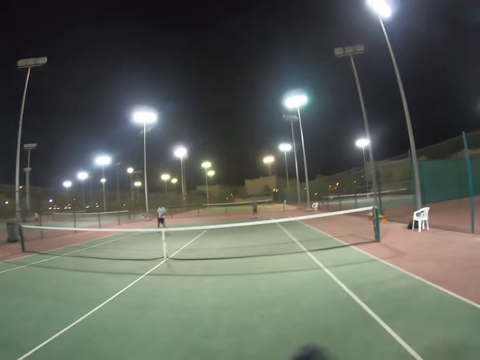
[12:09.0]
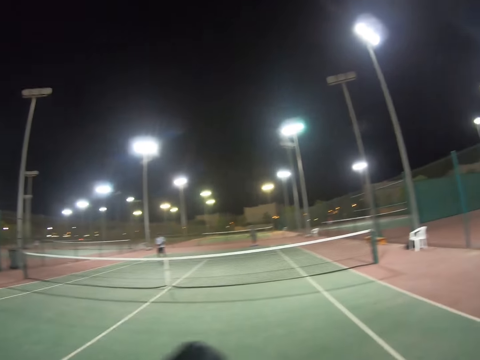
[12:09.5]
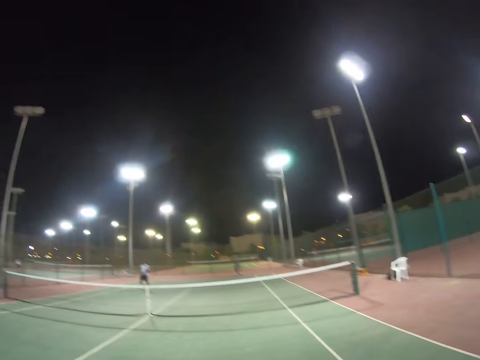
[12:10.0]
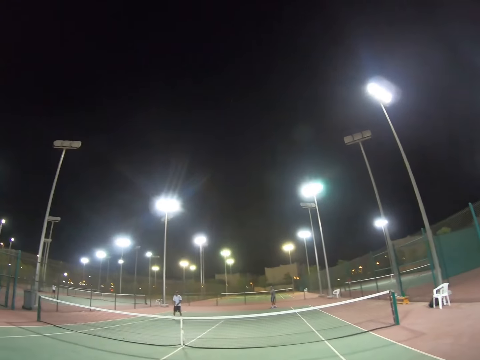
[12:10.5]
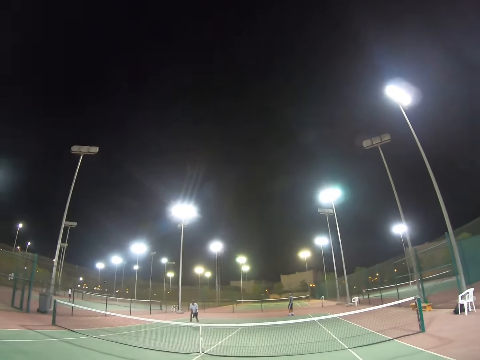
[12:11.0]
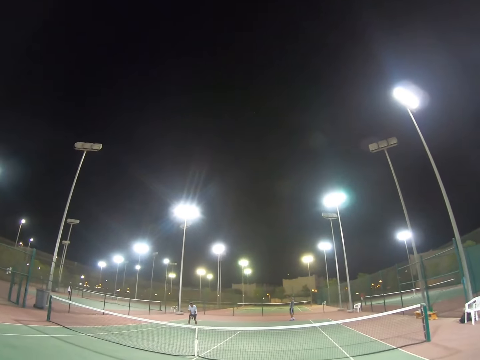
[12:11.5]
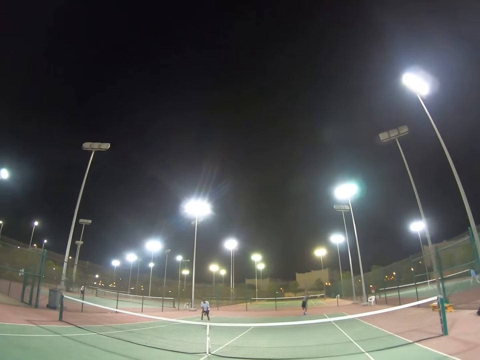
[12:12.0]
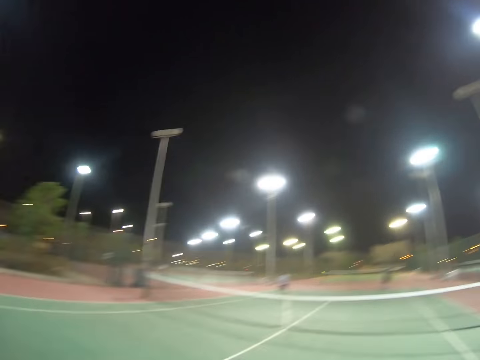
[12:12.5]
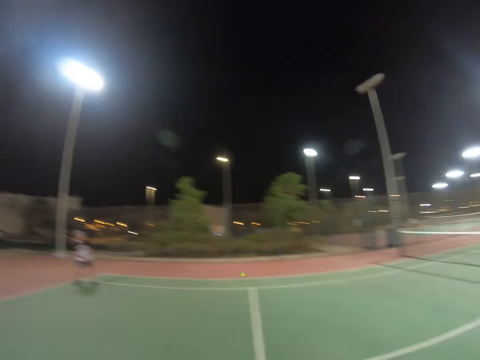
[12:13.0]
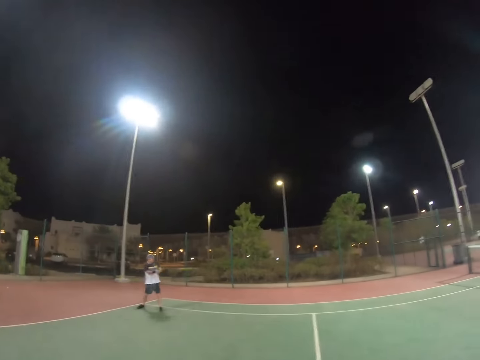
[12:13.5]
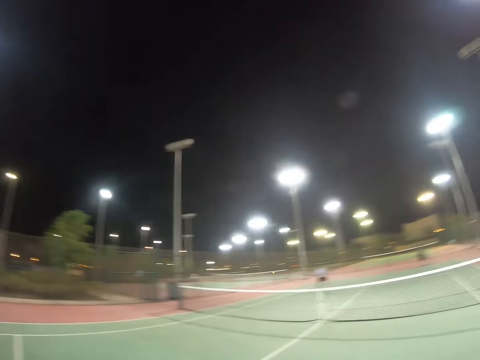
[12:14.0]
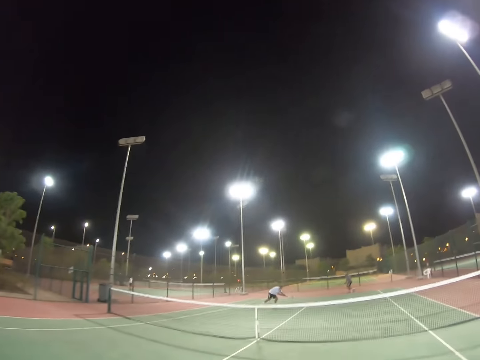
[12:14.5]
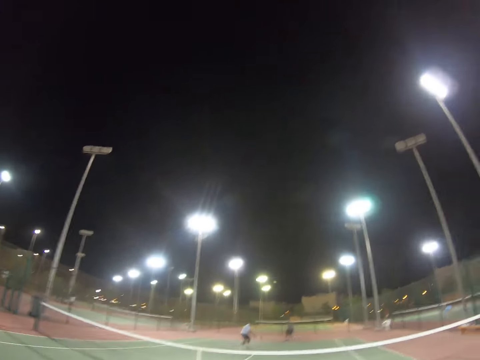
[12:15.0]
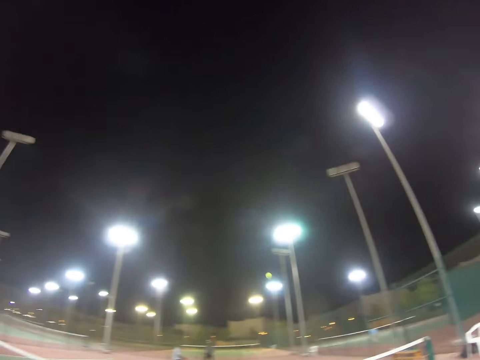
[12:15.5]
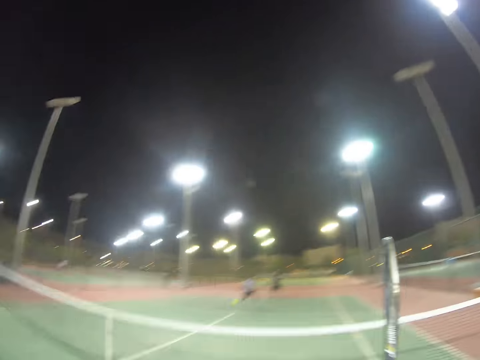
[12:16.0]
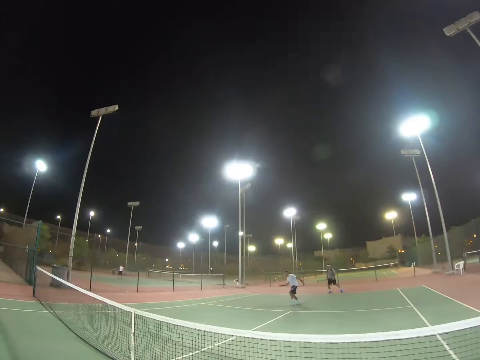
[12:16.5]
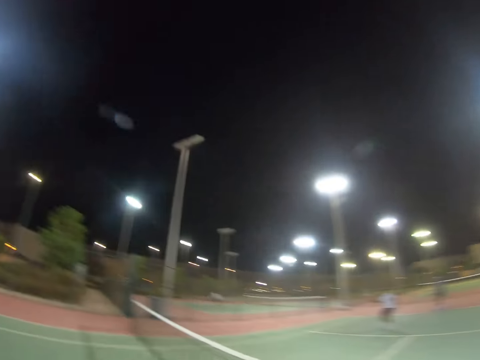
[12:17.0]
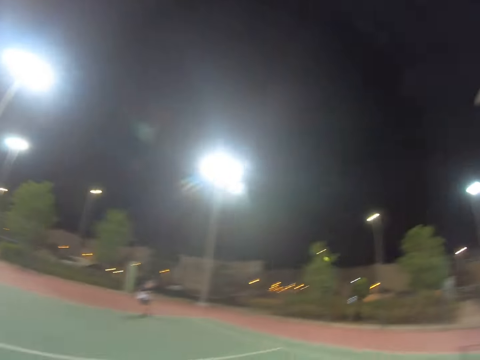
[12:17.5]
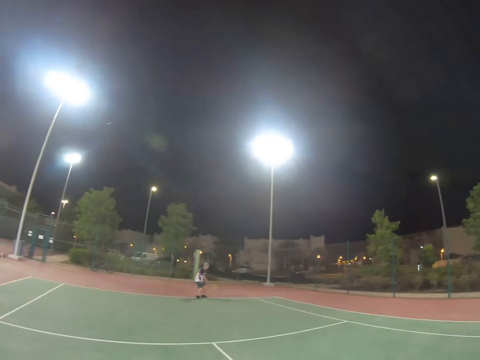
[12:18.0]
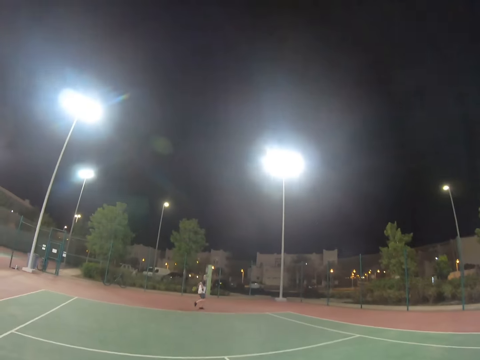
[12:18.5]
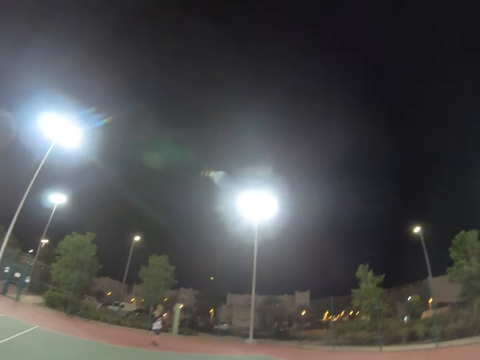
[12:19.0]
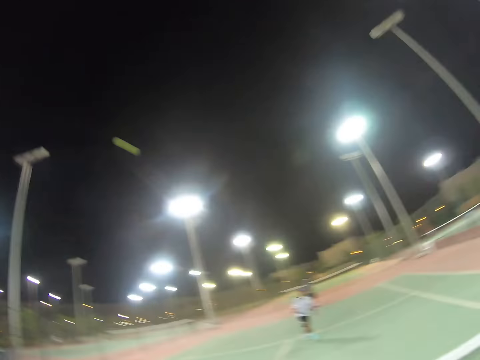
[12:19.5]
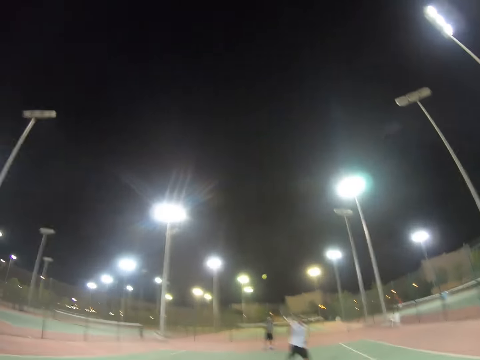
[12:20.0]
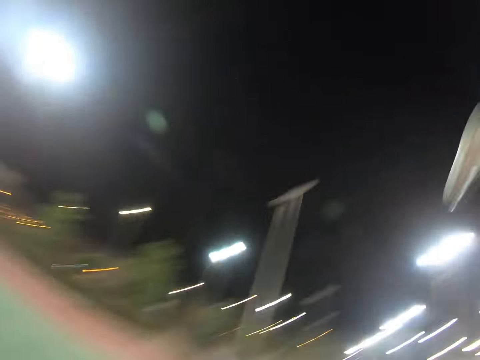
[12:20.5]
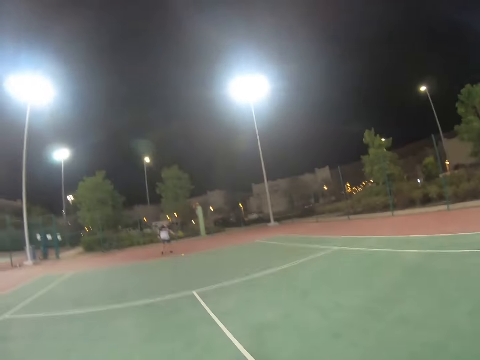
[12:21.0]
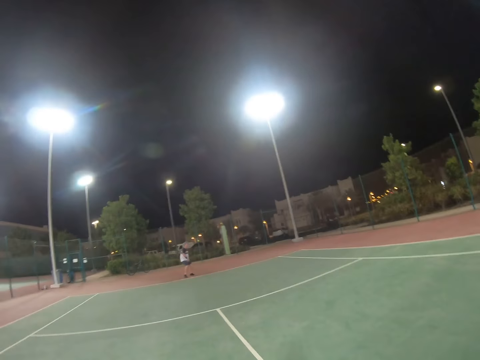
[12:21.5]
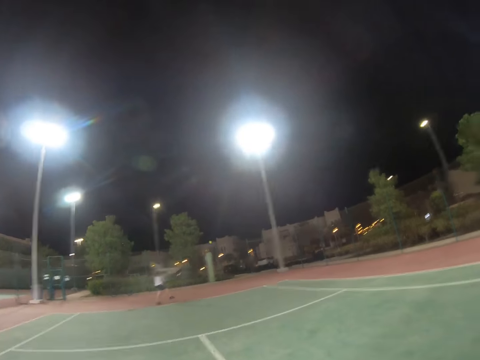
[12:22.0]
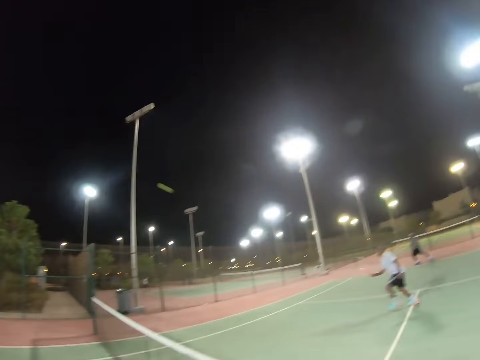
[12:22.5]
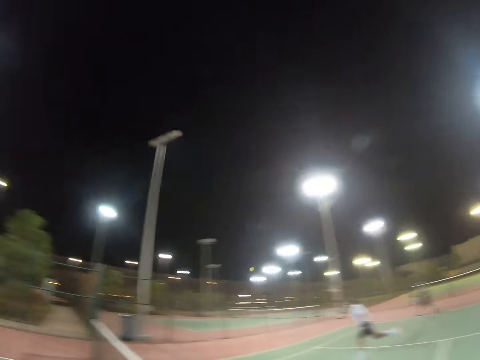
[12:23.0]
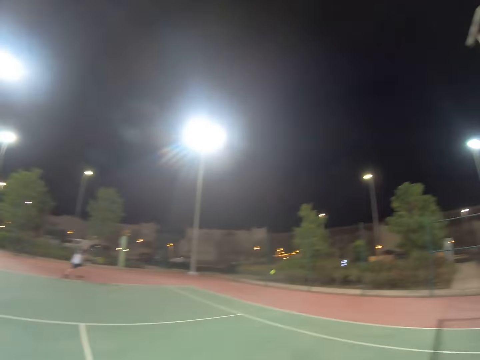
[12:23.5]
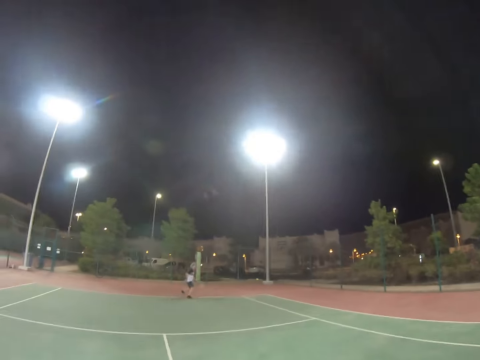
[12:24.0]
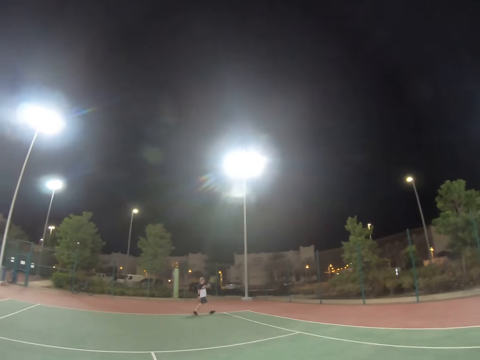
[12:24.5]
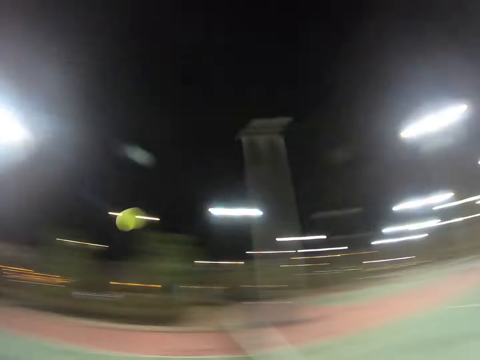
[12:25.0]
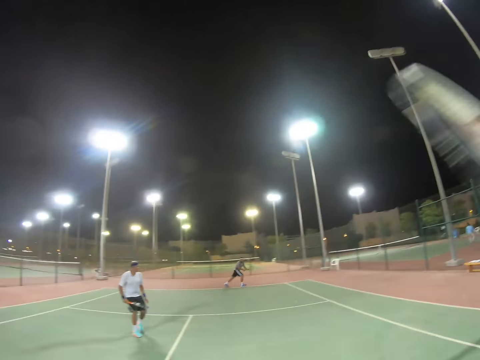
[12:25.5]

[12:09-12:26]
The camera wearer raises the racket. A man throws the ball in the air and hits the ball. Another man hits the ball back. A third man leans towards the ball and hits the ball. The third man takes the ball. The camera wearer raises the racket and hits the ball. The third man hits the ball. The second man hits the ball back and swings his racket. The third man hits the ball back. The camera wearer hits the ball. The second man hits the ball back. The third man hits the ball back. The second man hits the ball.

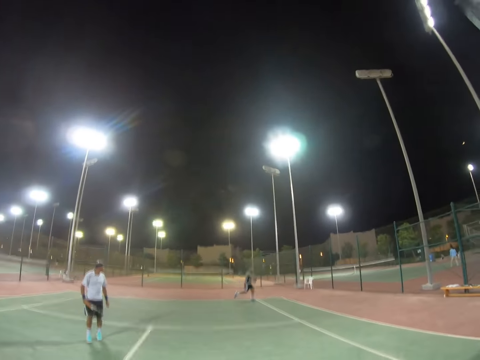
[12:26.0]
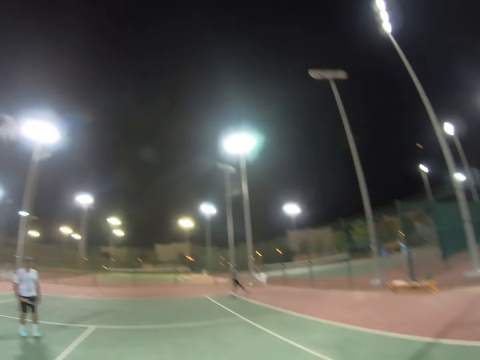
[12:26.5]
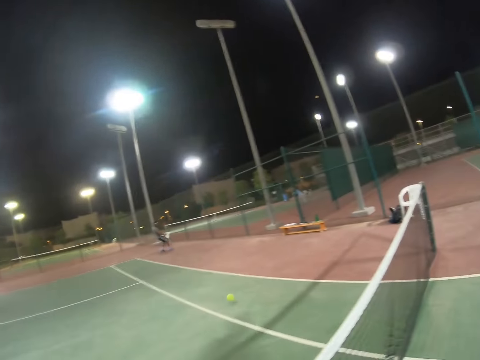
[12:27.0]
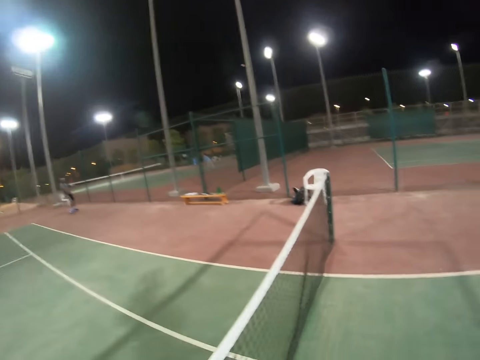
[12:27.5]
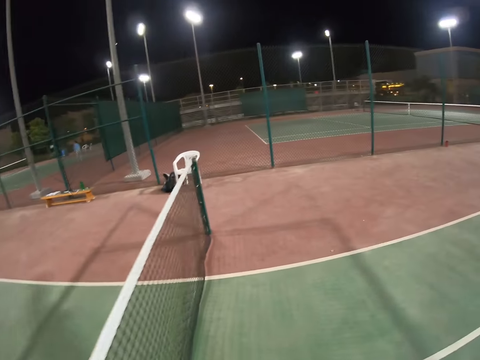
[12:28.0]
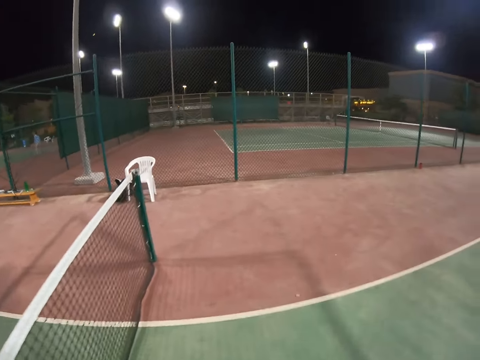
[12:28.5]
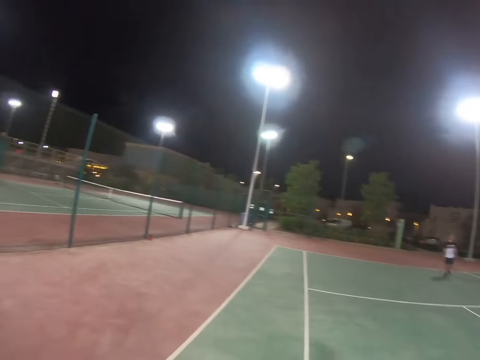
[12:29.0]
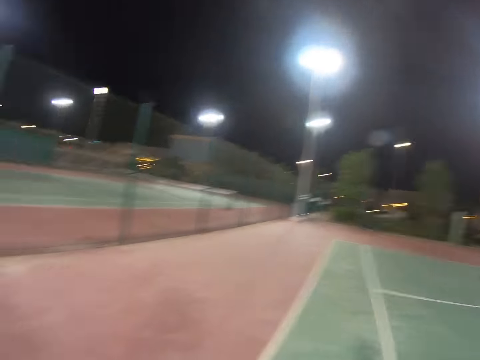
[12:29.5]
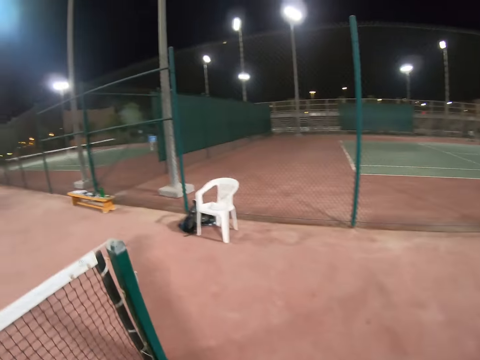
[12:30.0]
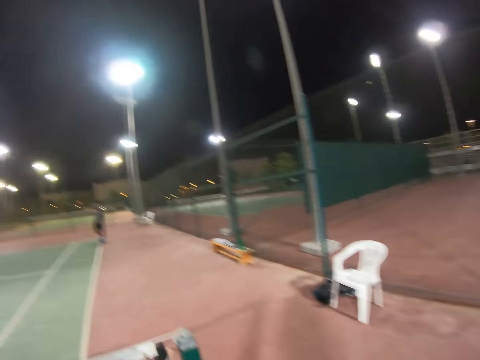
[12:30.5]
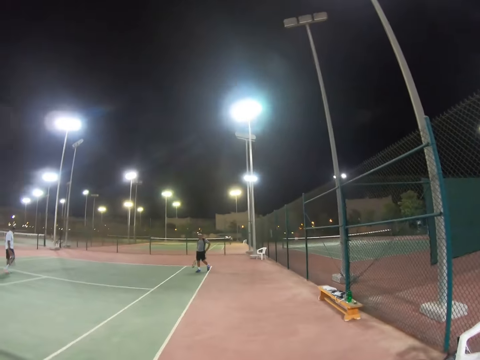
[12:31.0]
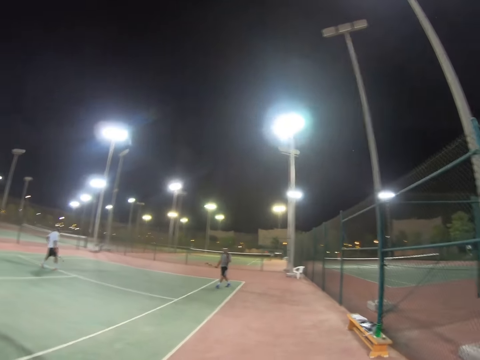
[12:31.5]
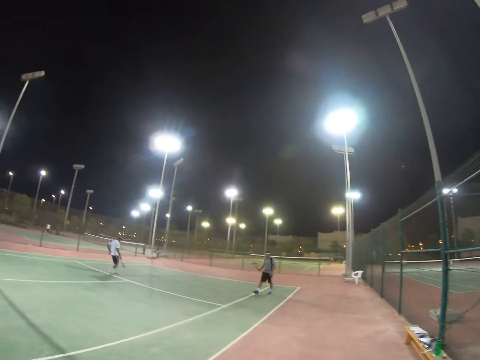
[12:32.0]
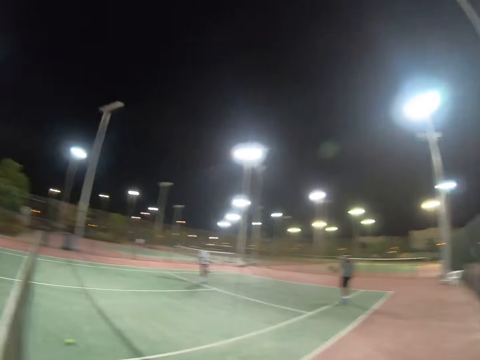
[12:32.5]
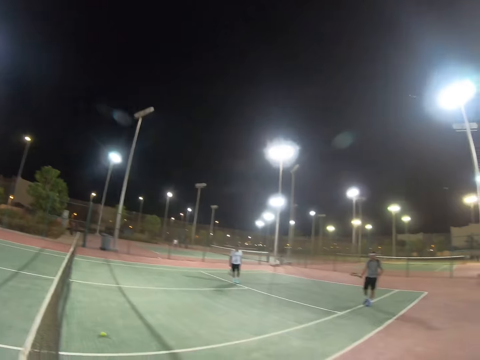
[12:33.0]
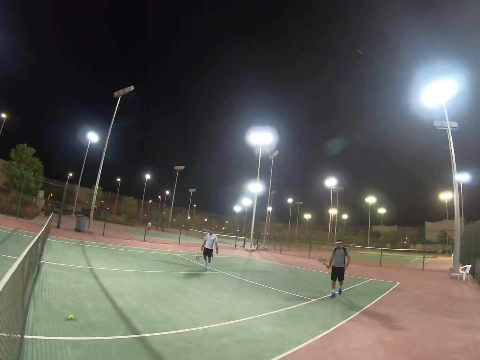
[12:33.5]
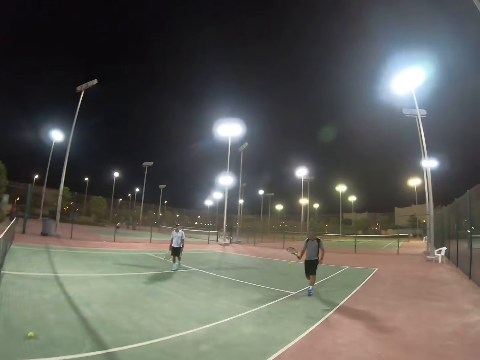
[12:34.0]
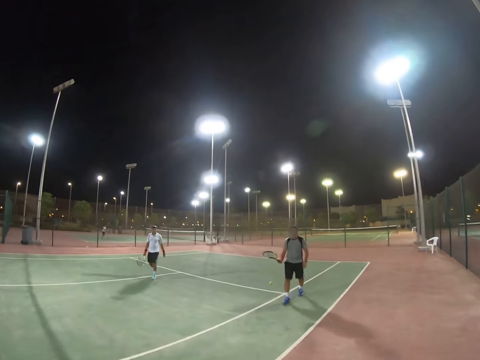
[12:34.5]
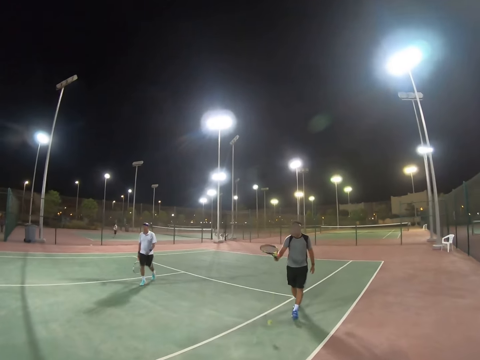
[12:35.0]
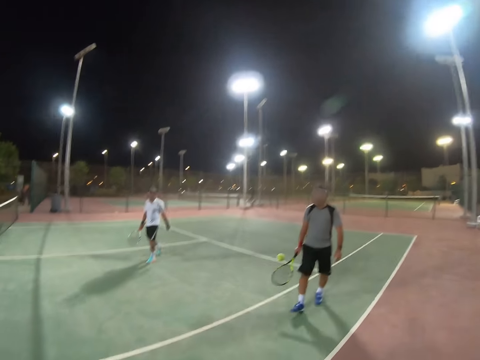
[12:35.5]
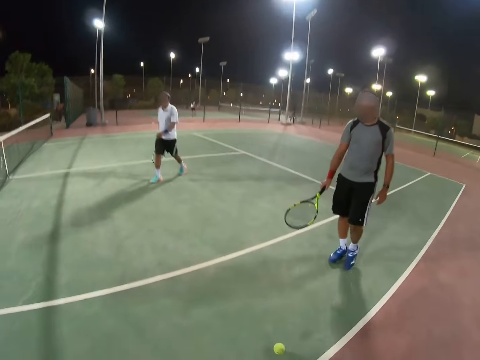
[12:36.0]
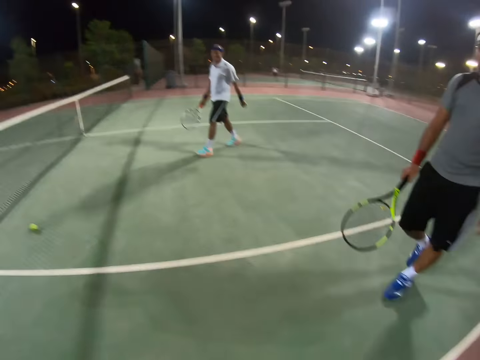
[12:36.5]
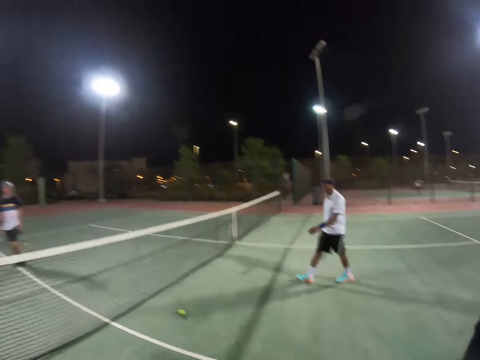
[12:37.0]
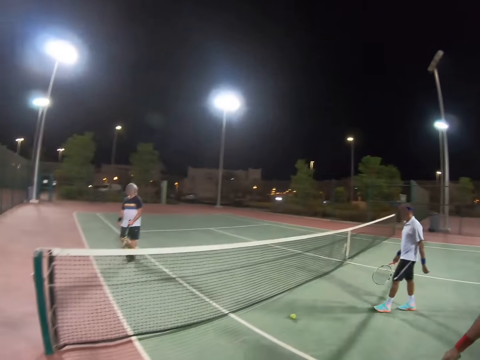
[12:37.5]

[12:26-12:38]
A man runs to the ball and hits the ball. The camera wearer walks. The man walks out of the field with a racket. Another man walks. The first man bounces the ball with his racket. A person walks out of the field with a racket.
